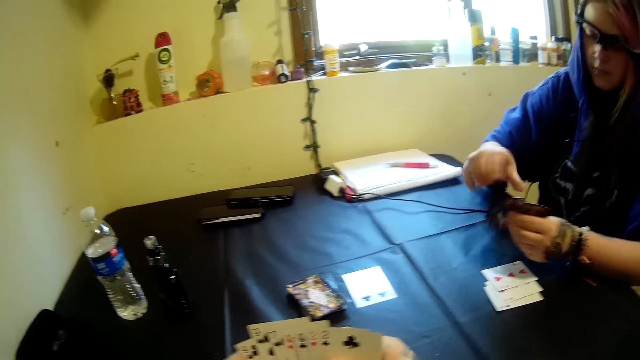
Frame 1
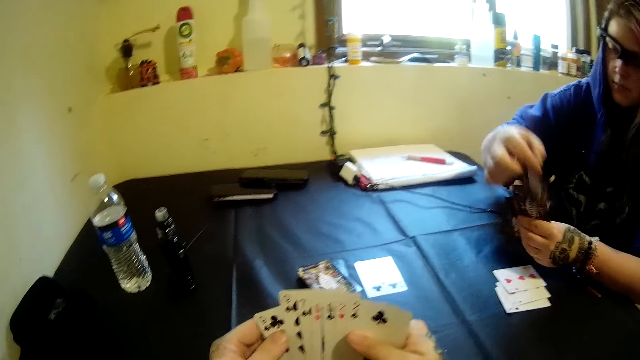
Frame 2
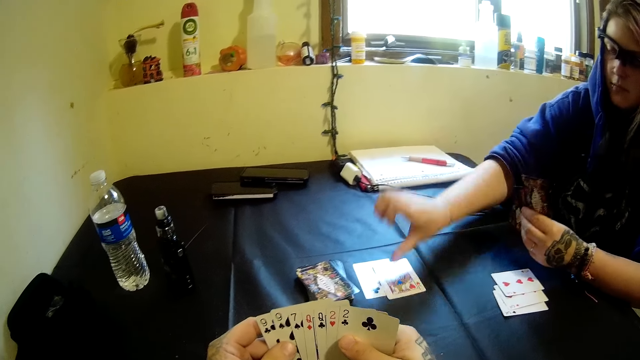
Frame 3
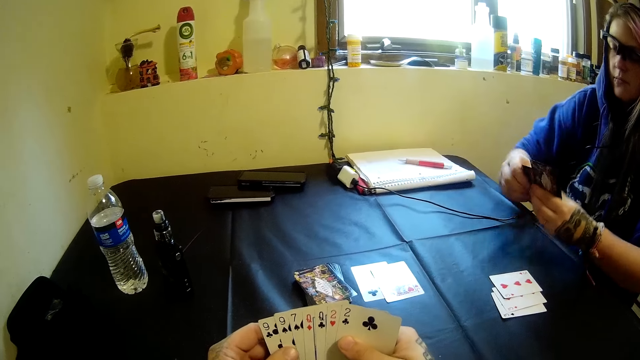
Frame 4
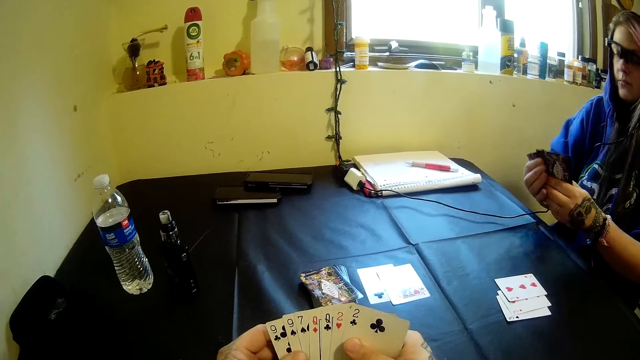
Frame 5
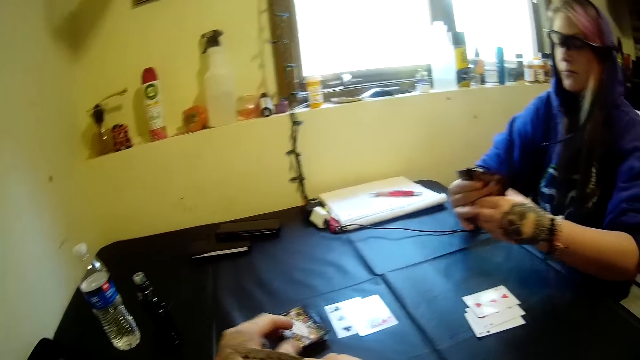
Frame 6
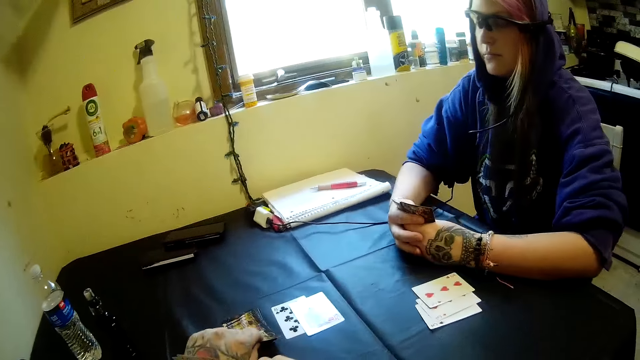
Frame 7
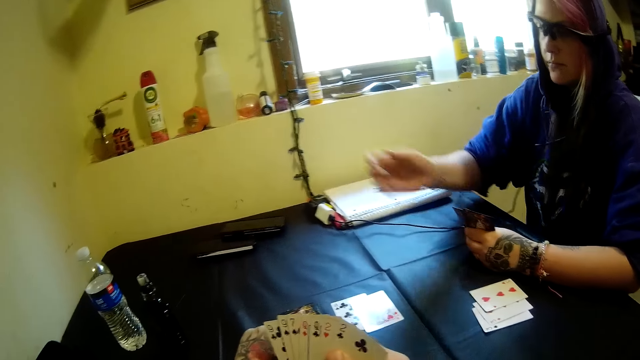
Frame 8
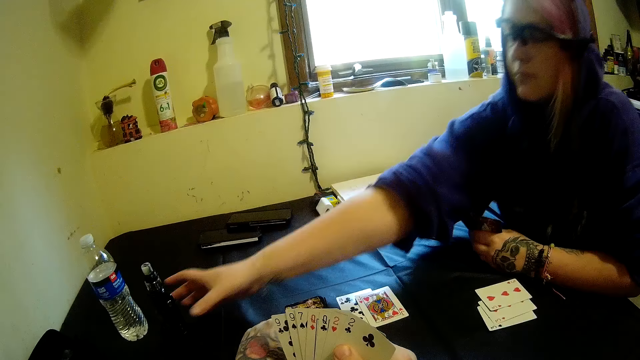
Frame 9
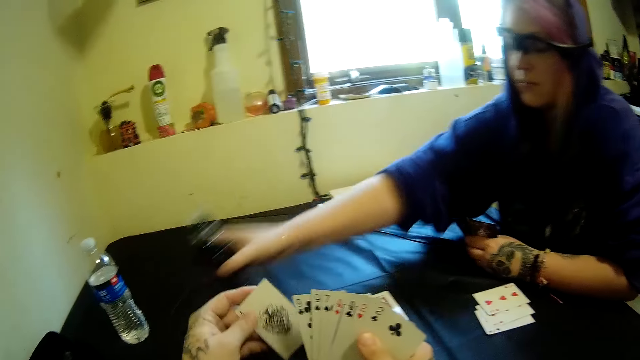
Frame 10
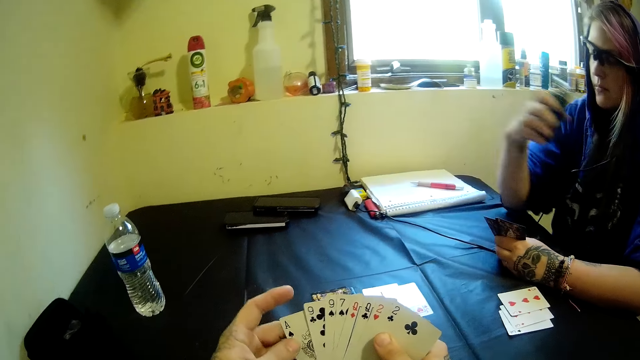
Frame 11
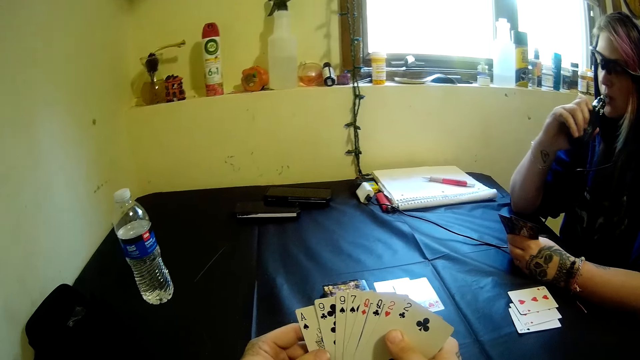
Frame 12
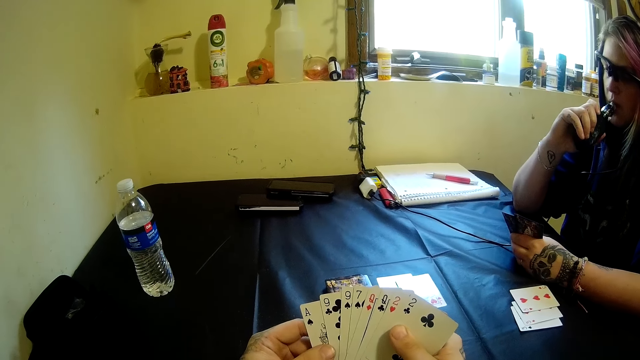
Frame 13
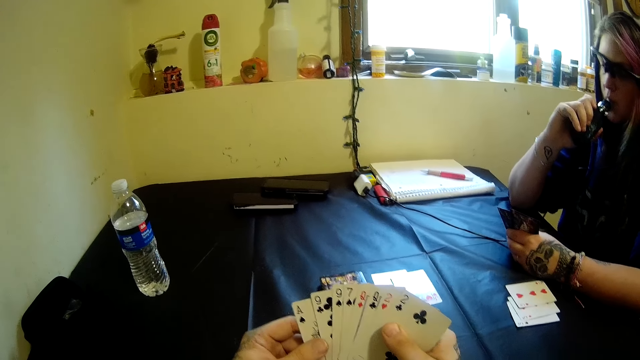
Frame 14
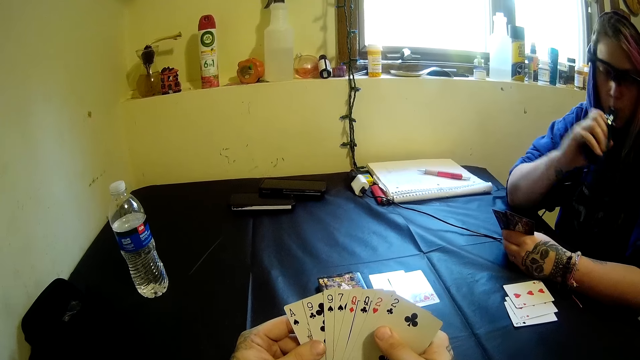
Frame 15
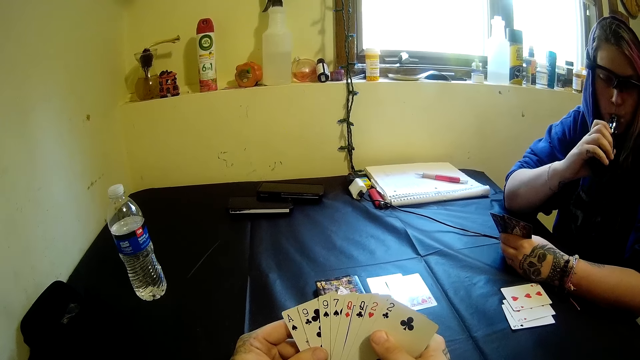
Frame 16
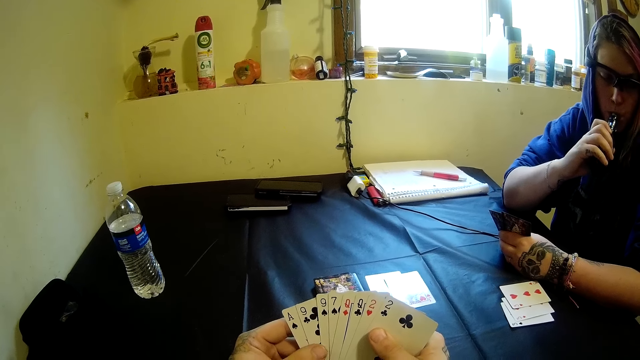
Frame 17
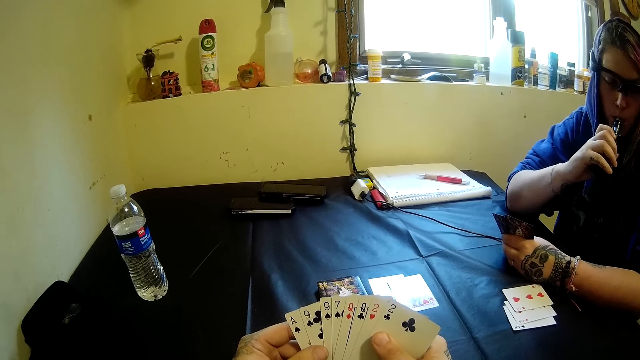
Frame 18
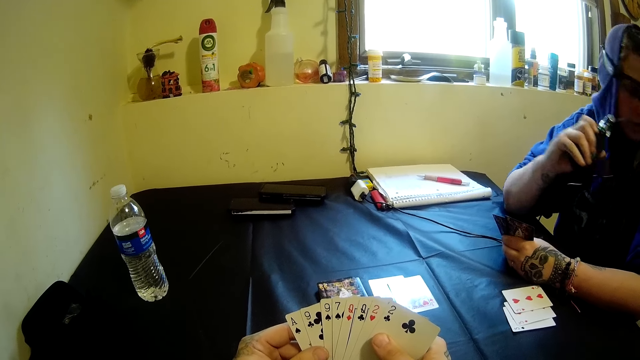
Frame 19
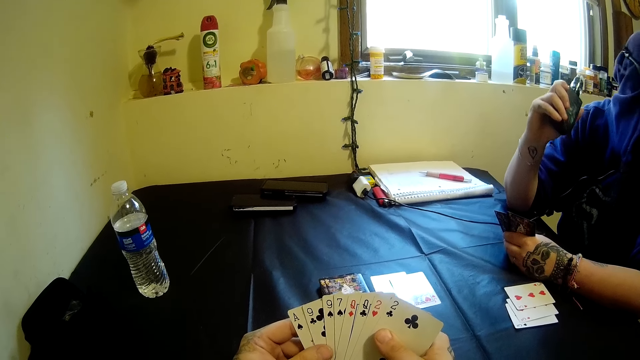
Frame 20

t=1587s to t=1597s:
The woman moves cards from her hand to the table with her right hand. The camera wearer picks another card from the stack of cards on the table with his left hand. The woman picks the electric cigarette from the table with her right hand. The woman smokes the electric cigarette with her mouth.

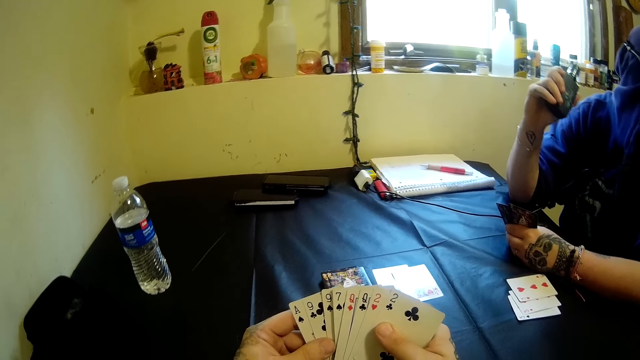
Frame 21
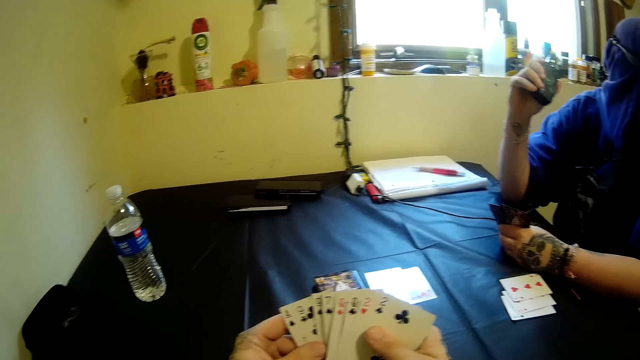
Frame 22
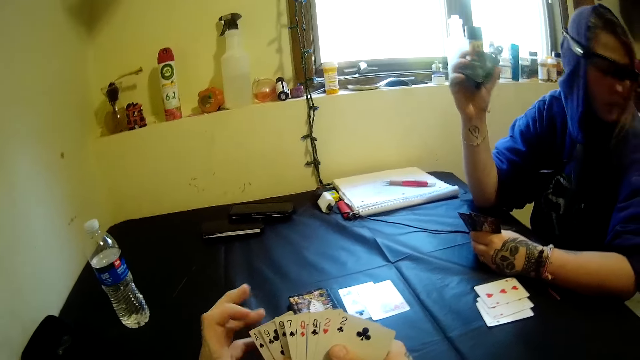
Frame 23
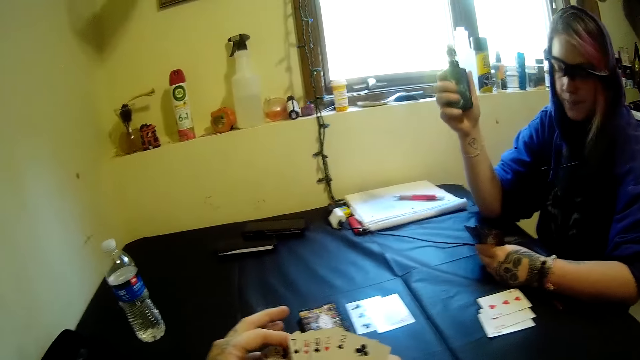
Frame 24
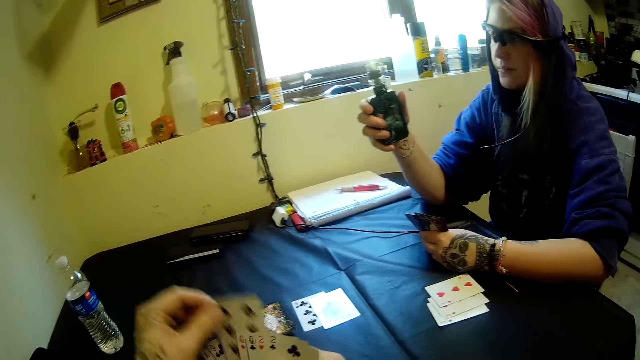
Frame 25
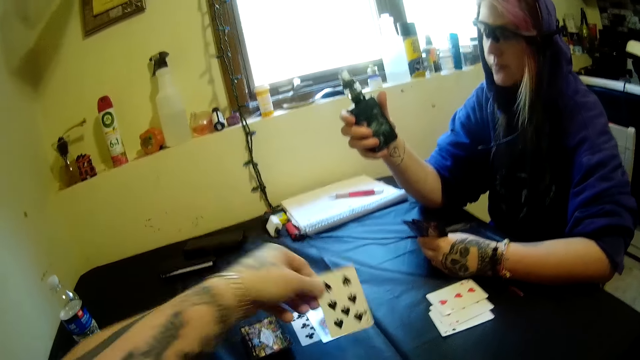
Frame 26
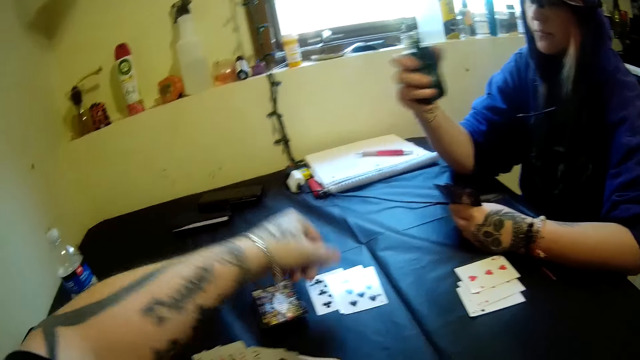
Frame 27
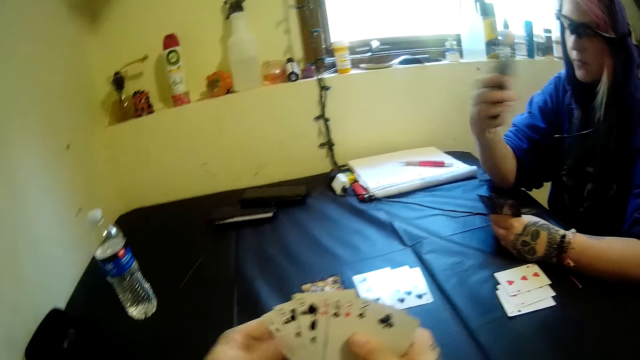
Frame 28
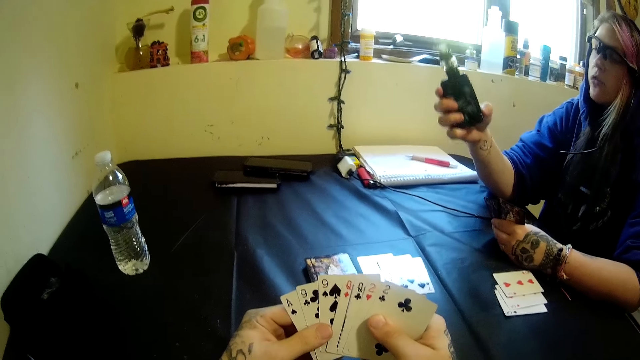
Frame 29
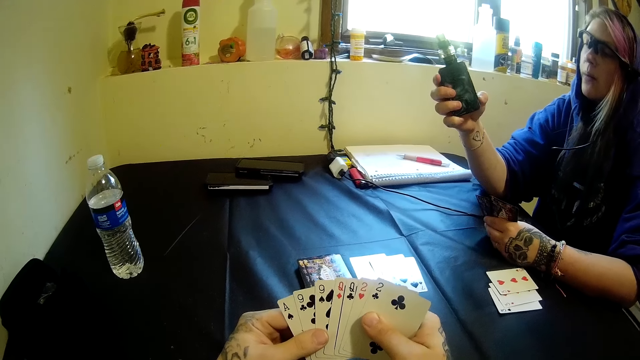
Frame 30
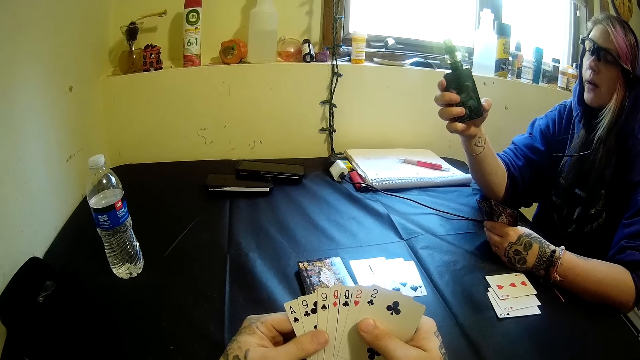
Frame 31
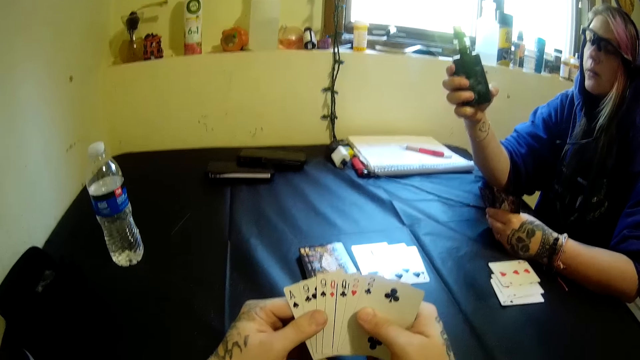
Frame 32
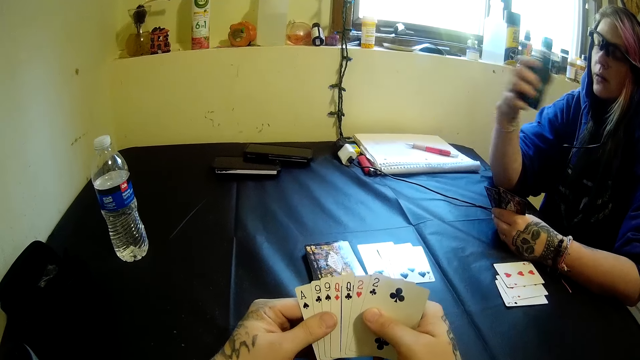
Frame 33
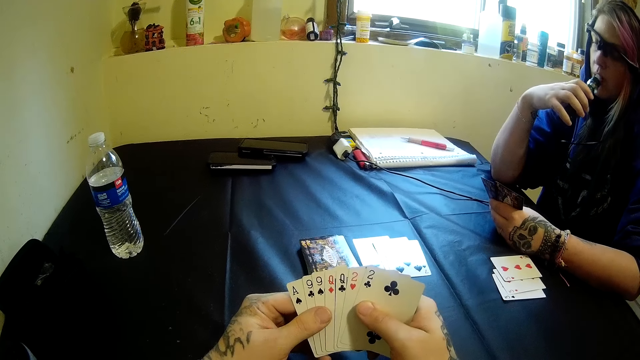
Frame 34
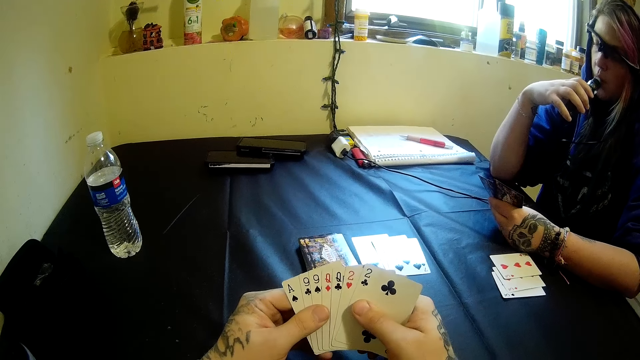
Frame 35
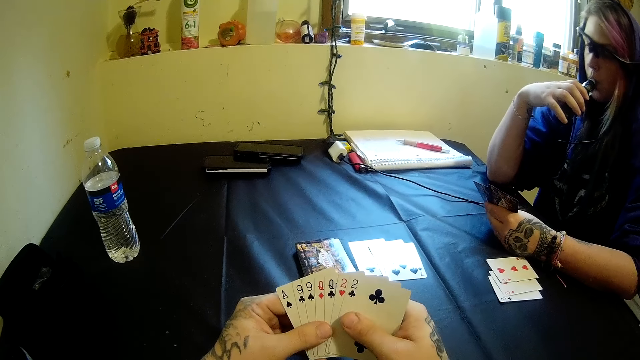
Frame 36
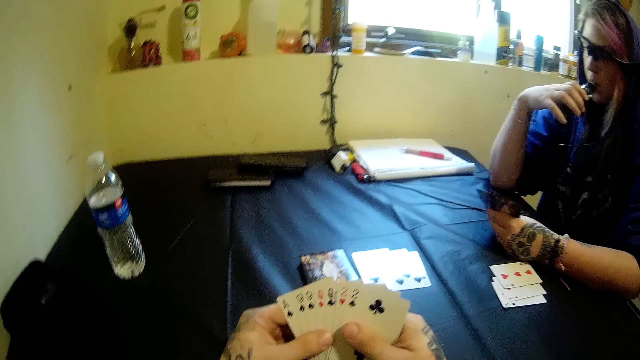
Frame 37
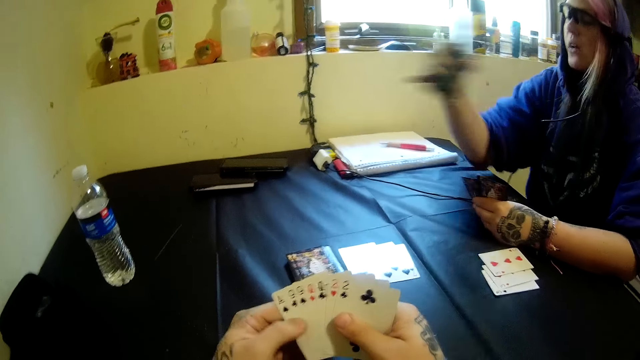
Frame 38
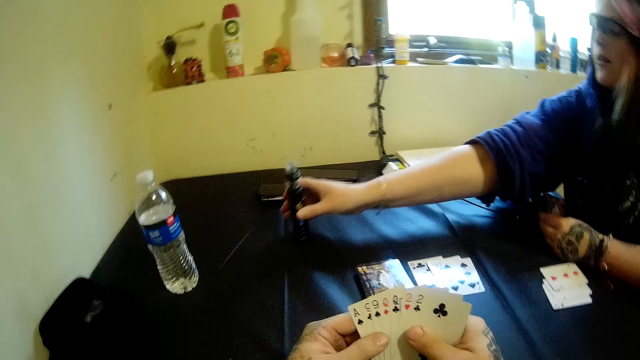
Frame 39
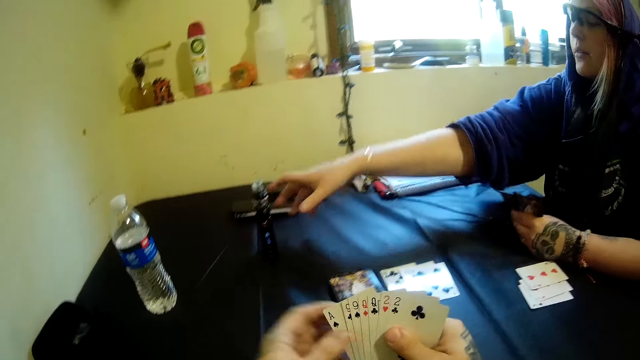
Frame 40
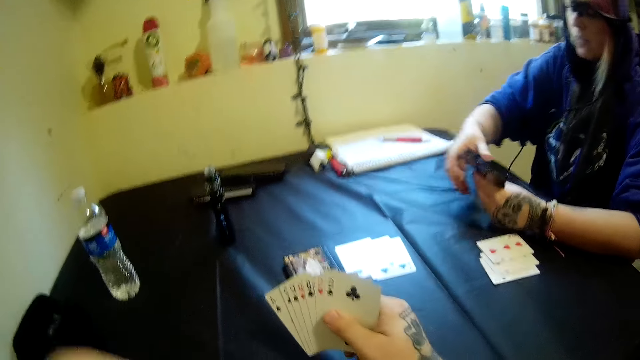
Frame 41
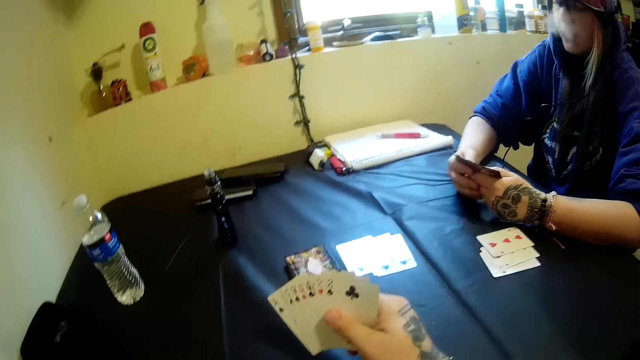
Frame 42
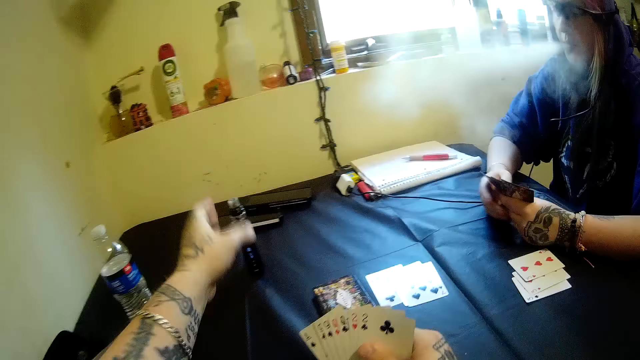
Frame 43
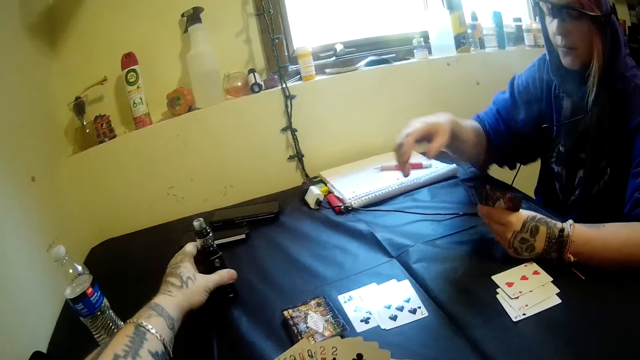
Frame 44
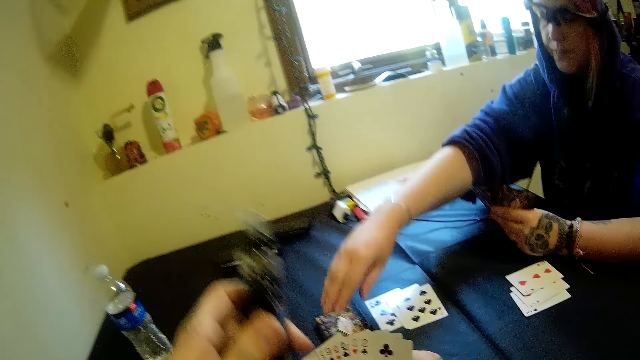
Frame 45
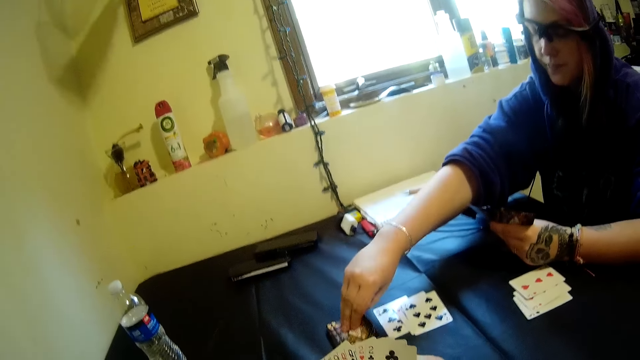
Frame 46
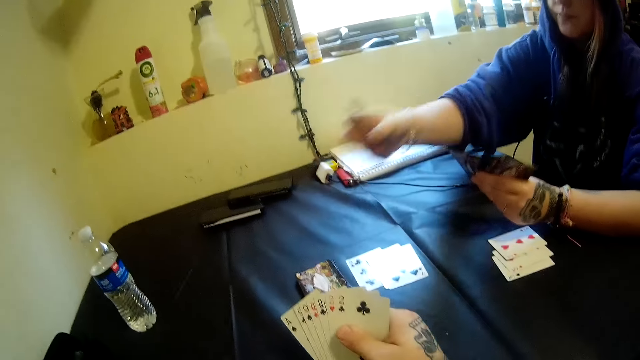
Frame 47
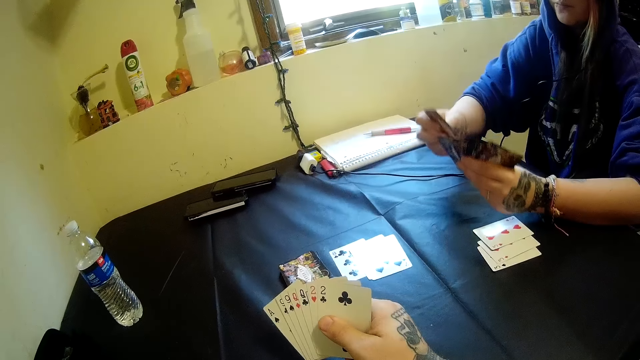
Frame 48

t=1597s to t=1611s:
The camera wearer drops a card on the table with his left hand. The woman drops the electric cigarette or vape on the table with her right hand. The camera wearer touches the face area. He picks the electric cigarette from the table with his left hand. The woman picks another card from the stack of cards on the table with her right hand. The camera wearer smokes the vape.
